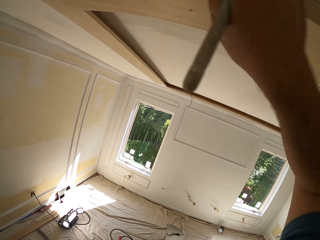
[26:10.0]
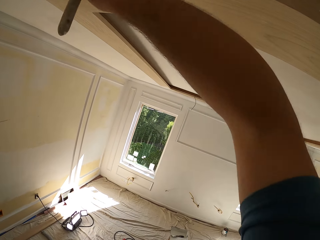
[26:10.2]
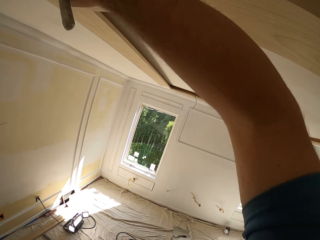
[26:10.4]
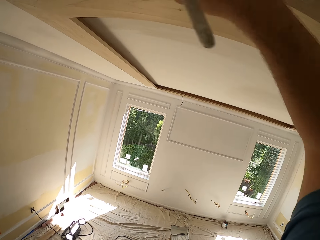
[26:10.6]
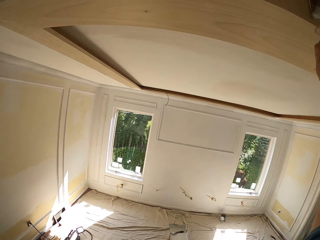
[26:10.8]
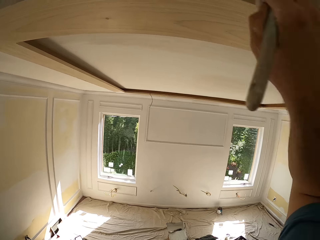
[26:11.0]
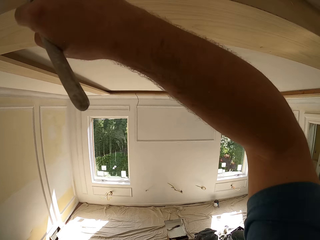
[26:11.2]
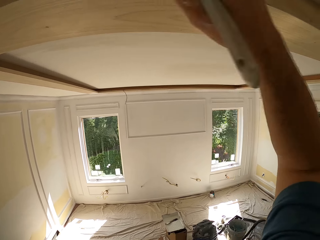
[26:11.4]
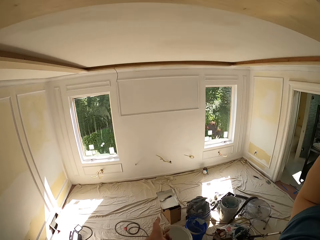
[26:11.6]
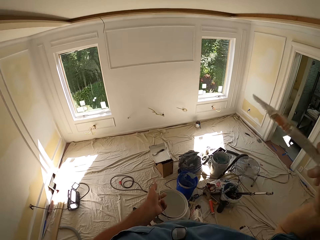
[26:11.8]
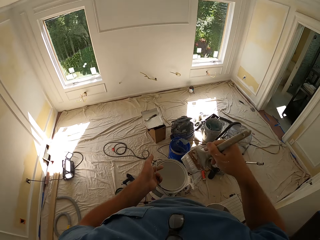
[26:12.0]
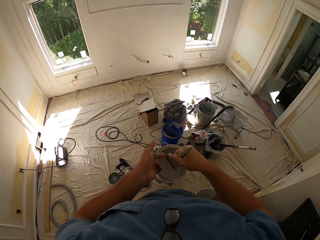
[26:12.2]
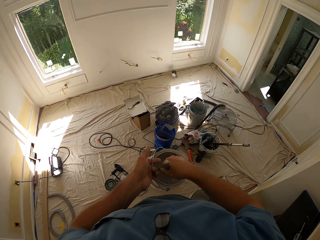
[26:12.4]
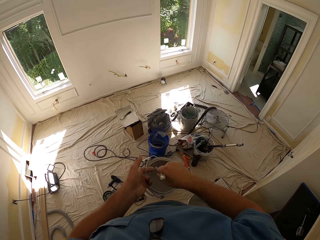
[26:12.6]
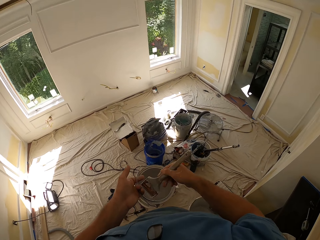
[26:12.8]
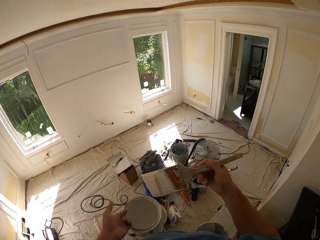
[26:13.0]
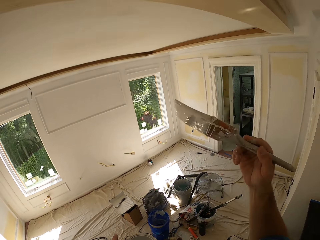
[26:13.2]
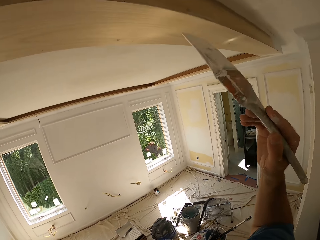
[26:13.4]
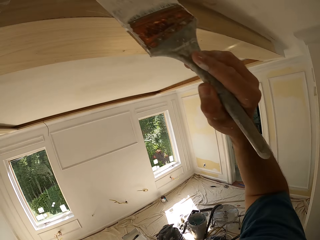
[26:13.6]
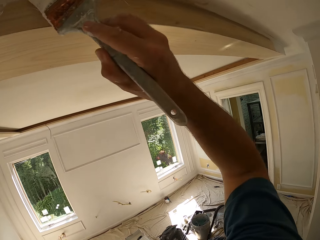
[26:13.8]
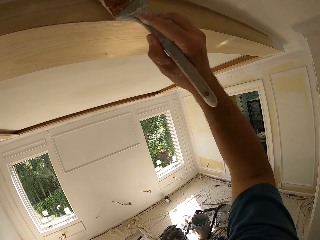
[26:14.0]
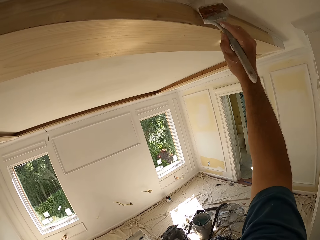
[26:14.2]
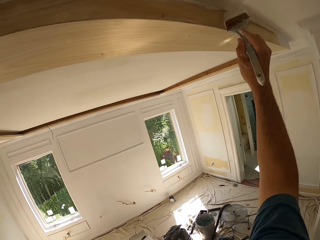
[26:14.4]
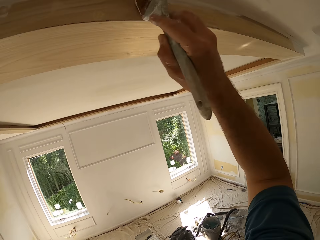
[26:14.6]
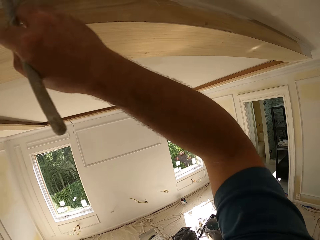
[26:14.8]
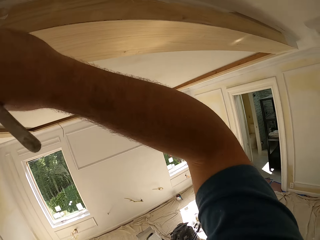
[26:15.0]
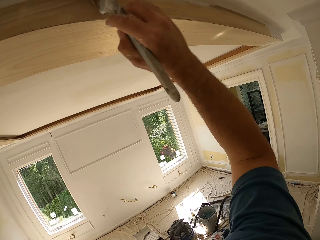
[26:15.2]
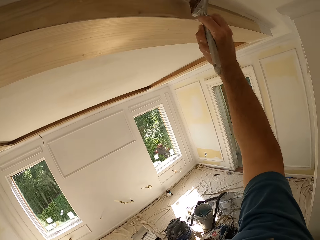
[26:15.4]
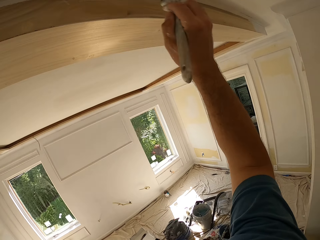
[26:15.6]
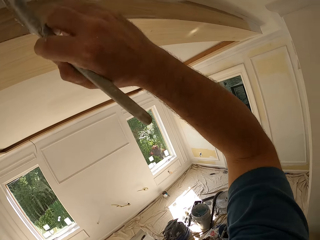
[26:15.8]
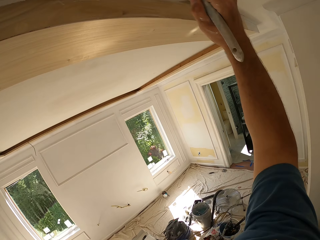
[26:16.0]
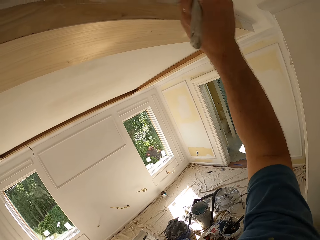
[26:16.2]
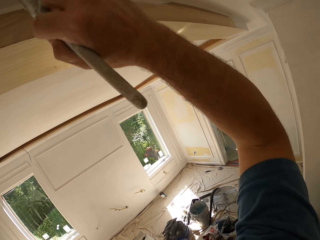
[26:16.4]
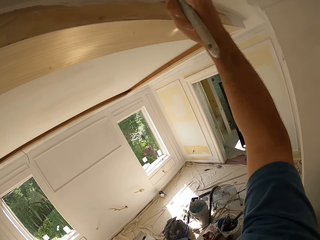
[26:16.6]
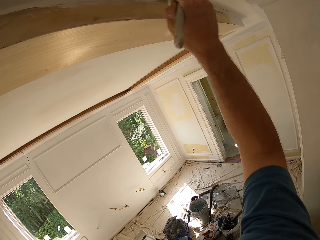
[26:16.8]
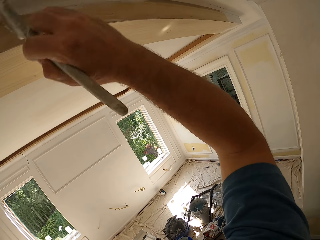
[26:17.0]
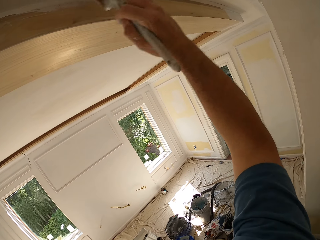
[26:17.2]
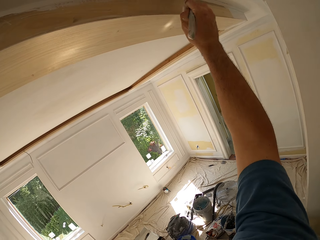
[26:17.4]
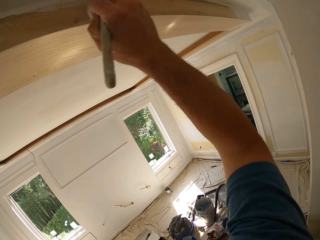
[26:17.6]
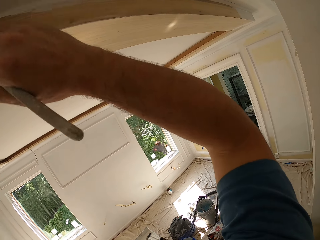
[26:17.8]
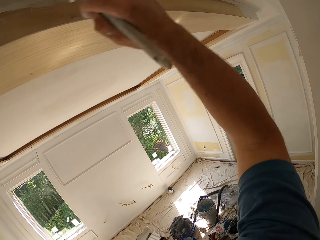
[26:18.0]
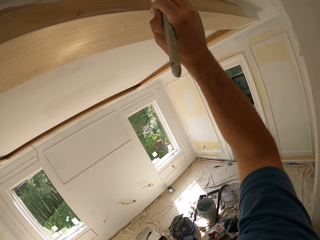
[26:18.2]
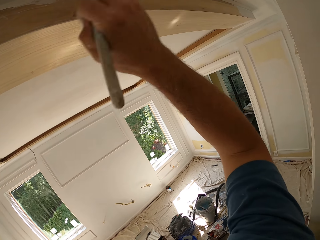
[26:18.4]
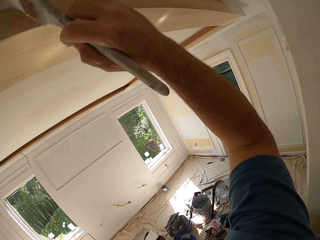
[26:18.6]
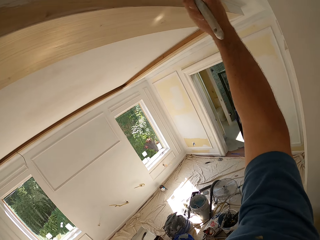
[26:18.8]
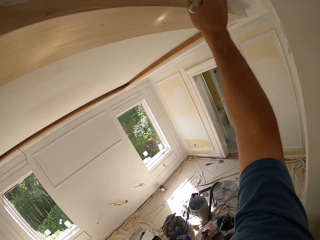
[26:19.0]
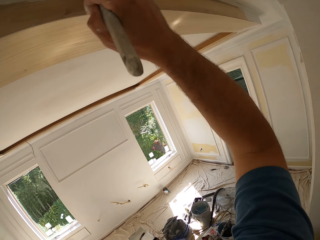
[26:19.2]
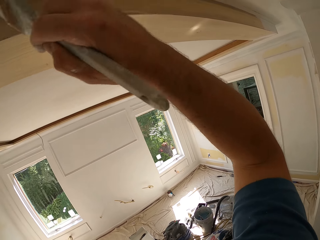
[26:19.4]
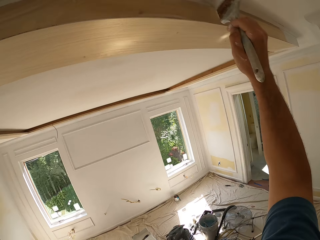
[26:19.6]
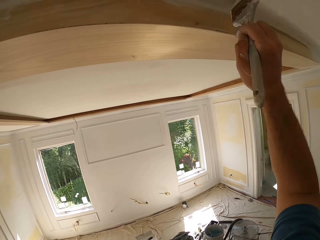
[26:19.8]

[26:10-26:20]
The camera wearer paints the ceiling. He dips the paint brush inside the paint can in his hand. He lifts the brush. He paints the room wall or the ceiling with the paint brush in his hand.

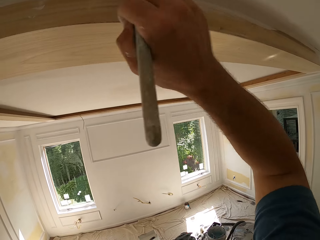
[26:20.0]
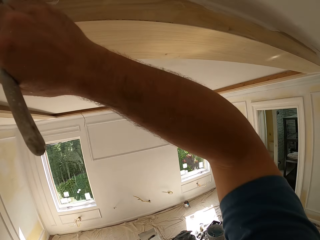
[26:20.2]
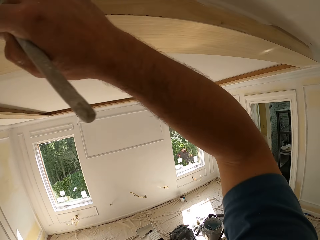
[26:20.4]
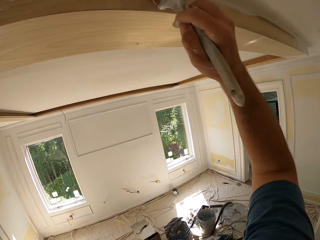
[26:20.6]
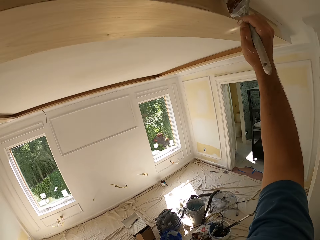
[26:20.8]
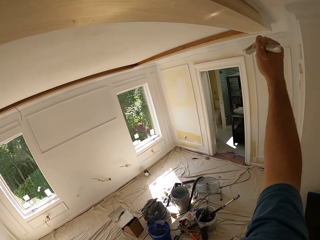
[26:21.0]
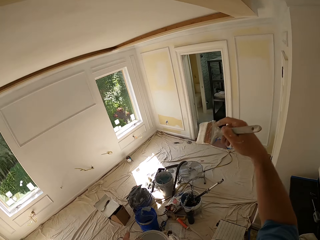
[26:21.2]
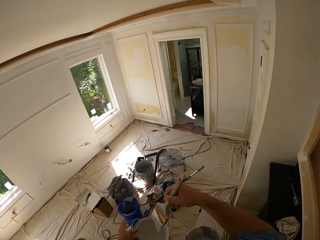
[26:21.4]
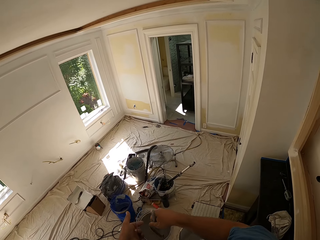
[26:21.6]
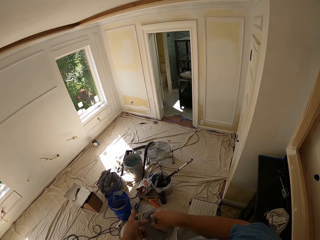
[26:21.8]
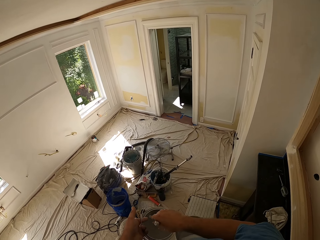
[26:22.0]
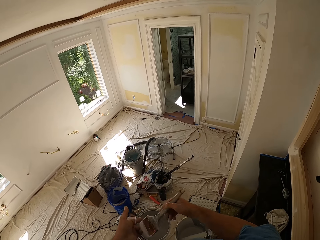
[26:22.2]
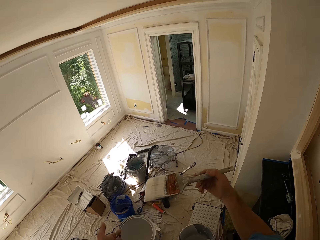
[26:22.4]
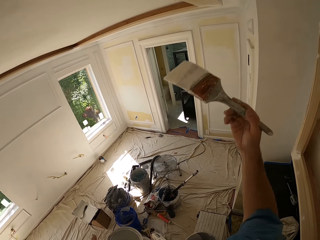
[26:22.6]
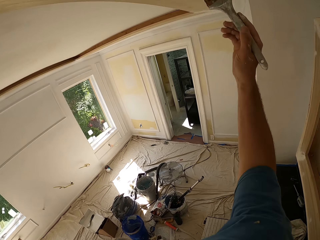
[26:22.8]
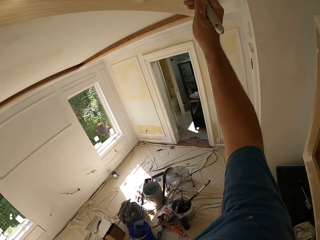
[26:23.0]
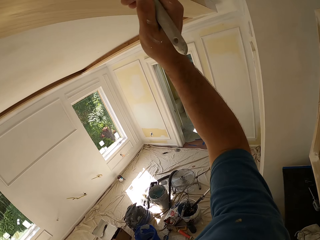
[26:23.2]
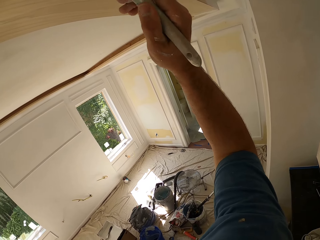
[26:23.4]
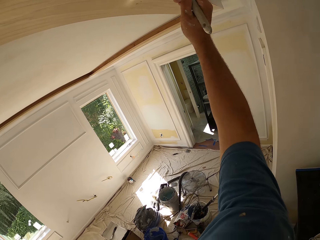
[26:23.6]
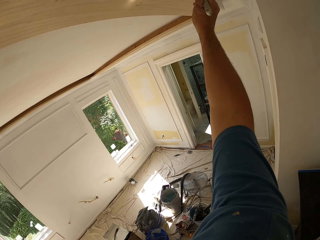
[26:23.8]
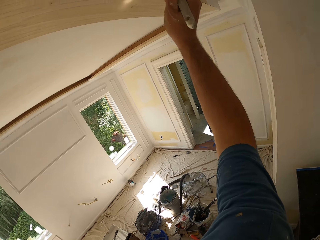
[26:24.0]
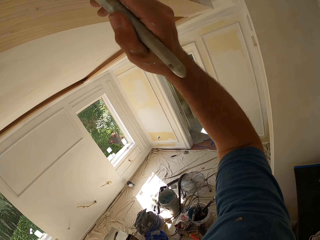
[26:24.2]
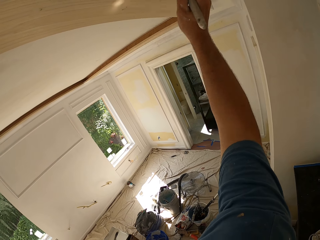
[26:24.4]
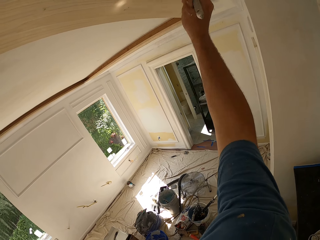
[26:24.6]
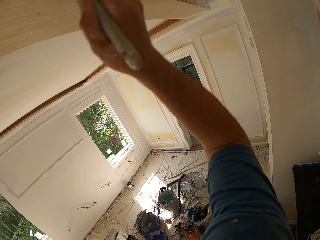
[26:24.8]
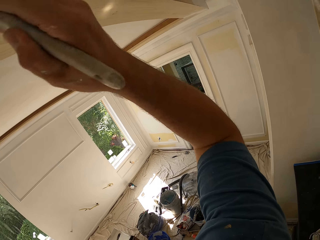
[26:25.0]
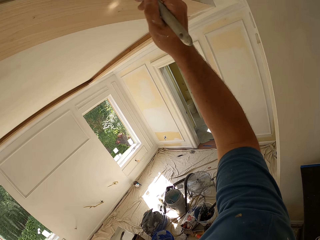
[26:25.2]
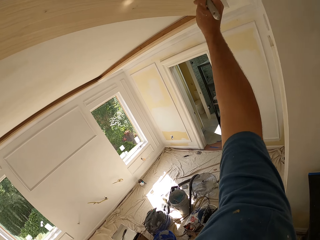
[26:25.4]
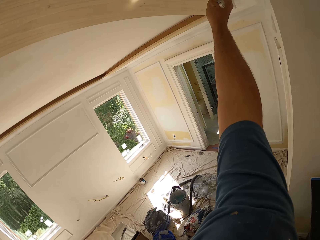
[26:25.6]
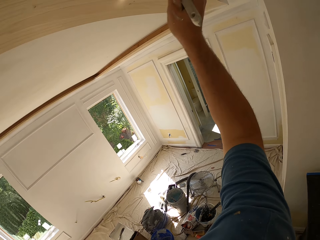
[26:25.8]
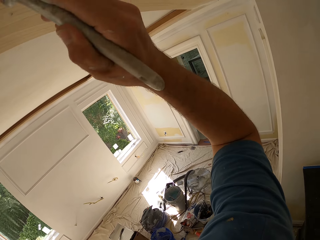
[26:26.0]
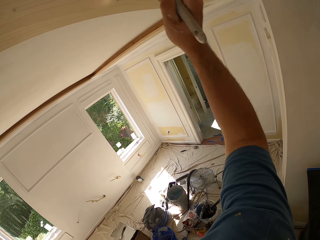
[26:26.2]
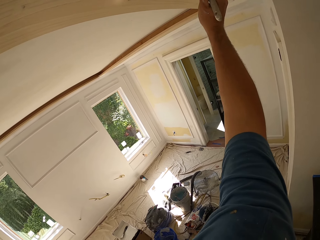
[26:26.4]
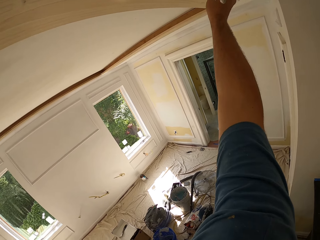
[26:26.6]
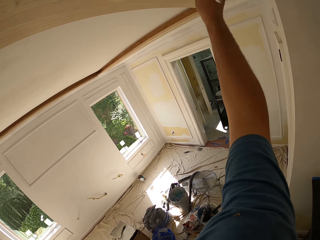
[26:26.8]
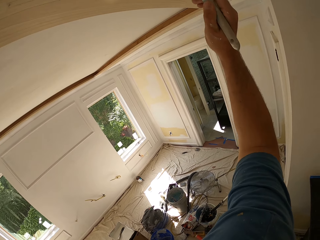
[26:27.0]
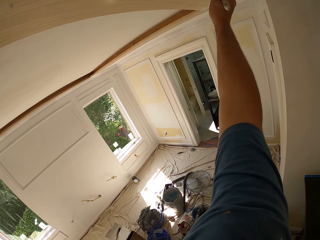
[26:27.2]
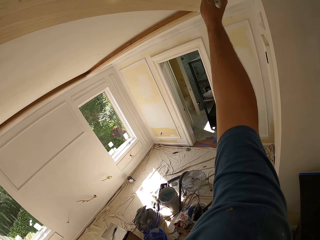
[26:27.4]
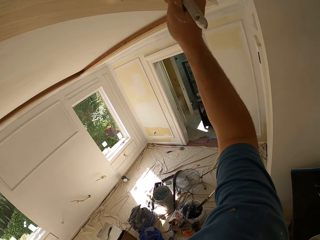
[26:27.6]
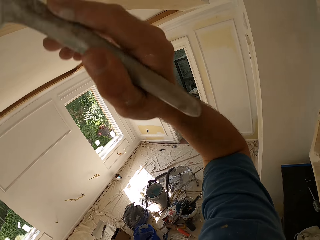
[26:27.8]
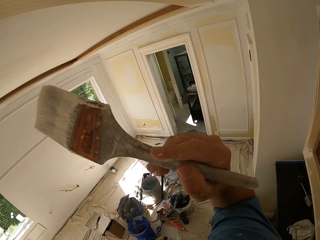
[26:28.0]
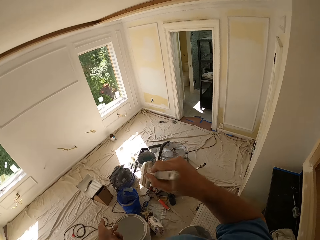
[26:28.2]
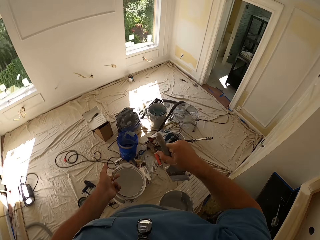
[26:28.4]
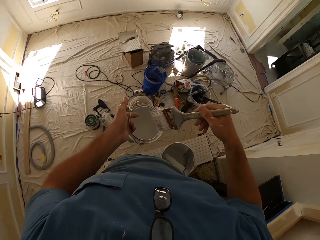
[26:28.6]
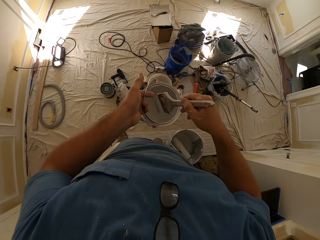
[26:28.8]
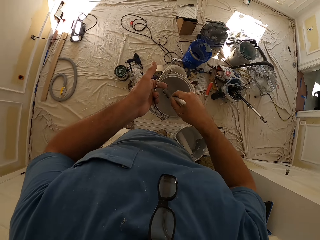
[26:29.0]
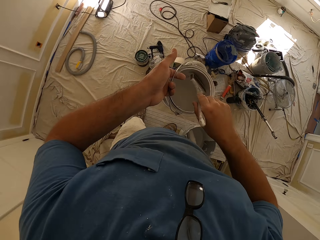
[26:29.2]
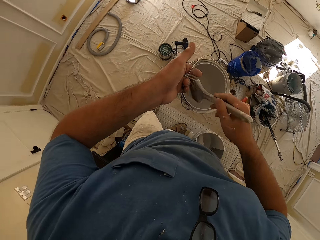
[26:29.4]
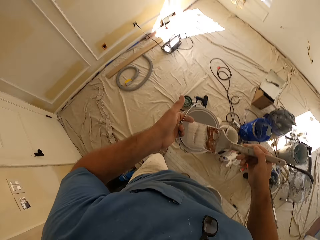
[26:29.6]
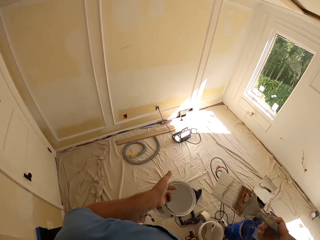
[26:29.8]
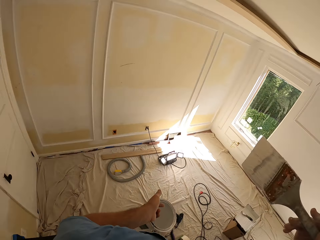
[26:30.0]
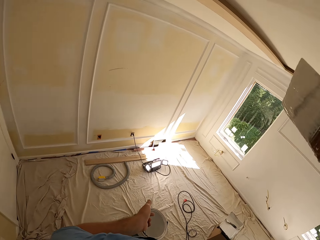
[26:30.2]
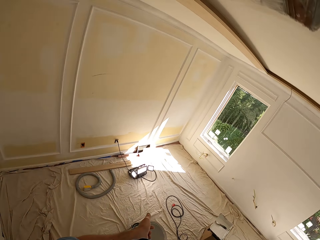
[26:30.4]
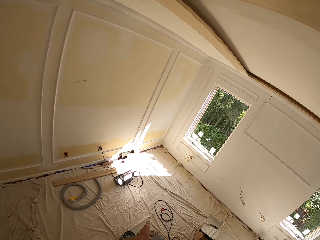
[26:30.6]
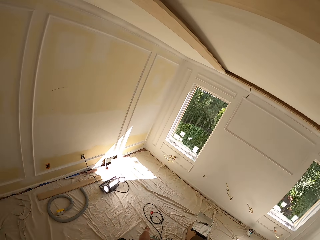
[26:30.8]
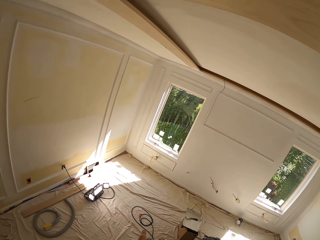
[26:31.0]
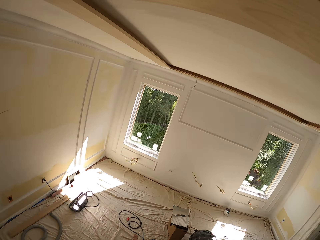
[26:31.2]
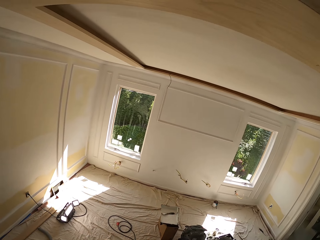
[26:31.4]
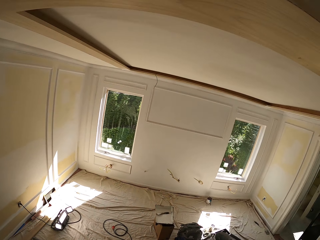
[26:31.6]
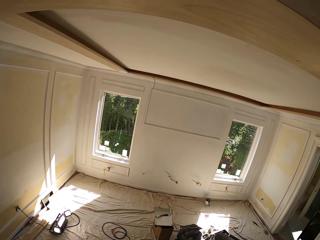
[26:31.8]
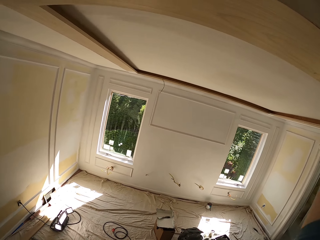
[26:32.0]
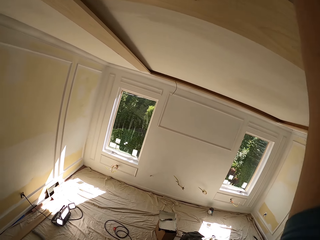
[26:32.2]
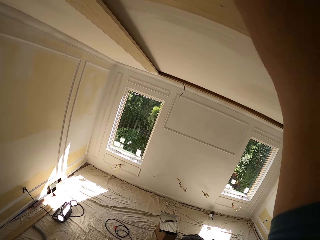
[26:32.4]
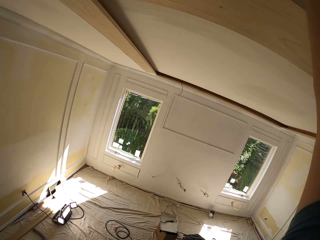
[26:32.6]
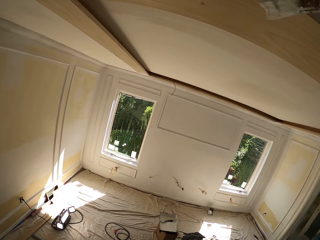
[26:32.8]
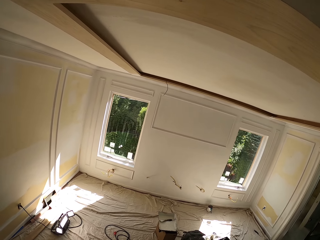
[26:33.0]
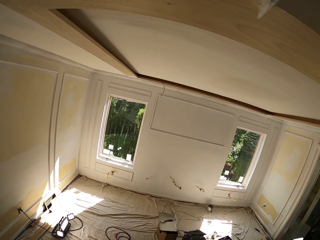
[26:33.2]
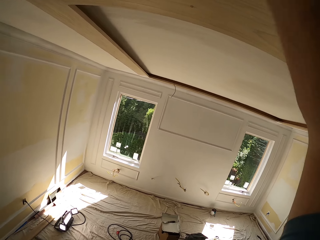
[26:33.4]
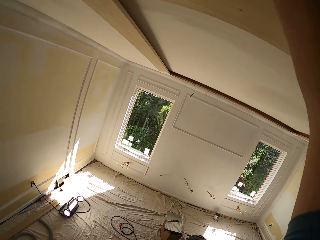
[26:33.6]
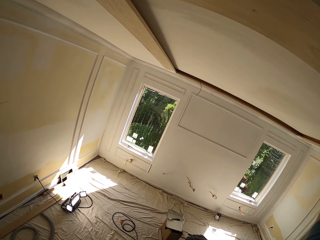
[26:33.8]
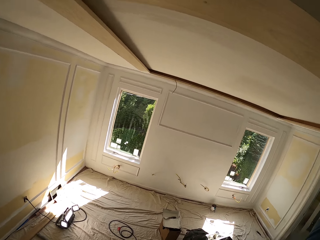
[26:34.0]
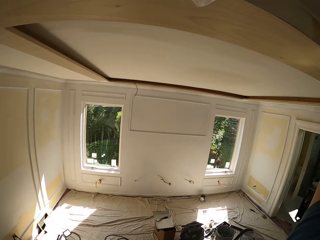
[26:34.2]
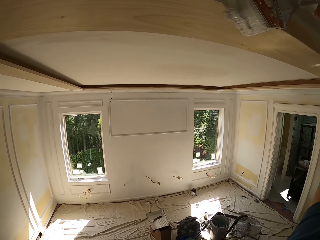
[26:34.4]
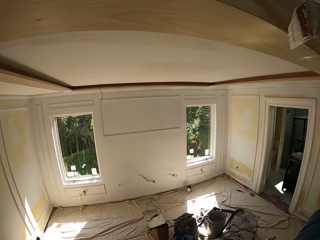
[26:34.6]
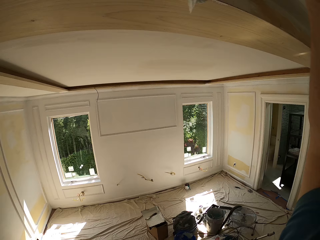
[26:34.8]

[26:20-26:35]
The camera wearer dips the paint brush inside the paint can in his hand. He lifts the brush. He paints the room wall or ceiling with the paint brush in his hand. He dips the paint brush inside the paint can in his hand. He lifts the brush. He paints the room wall or the ceiling with the paint brush in his hand.
